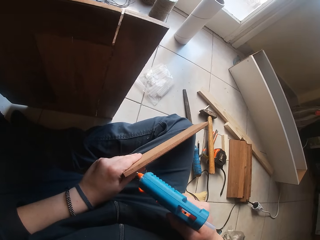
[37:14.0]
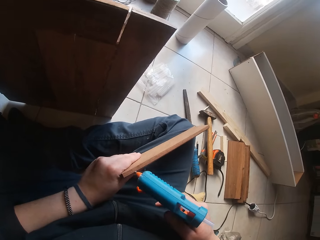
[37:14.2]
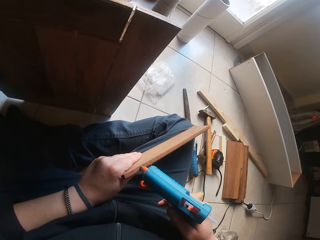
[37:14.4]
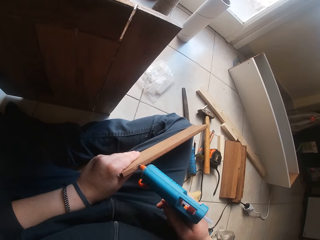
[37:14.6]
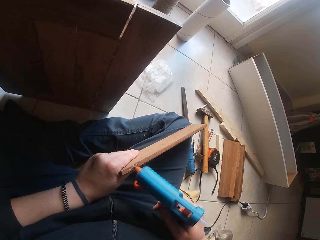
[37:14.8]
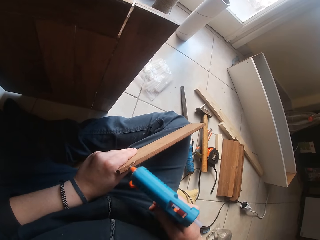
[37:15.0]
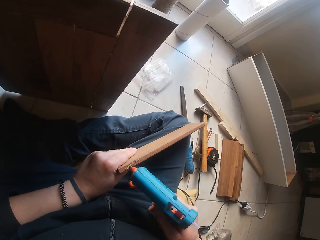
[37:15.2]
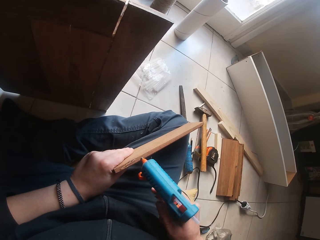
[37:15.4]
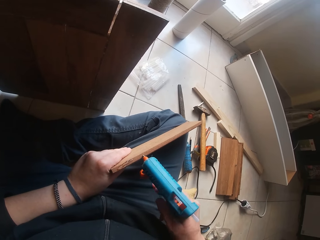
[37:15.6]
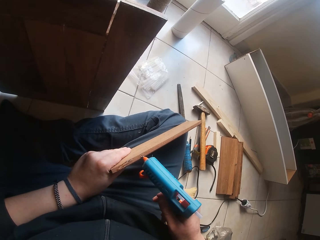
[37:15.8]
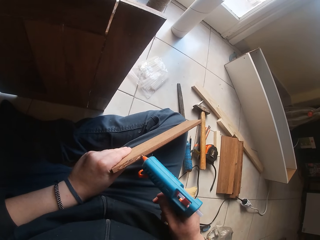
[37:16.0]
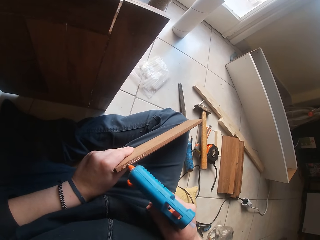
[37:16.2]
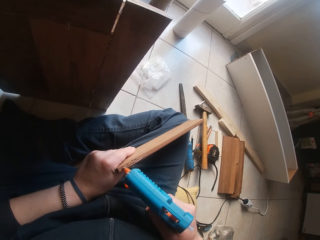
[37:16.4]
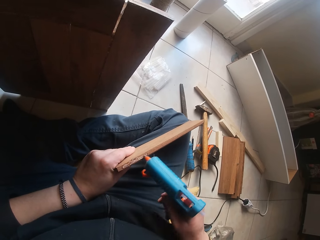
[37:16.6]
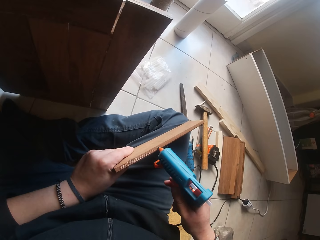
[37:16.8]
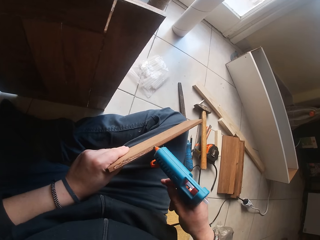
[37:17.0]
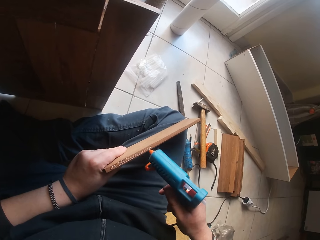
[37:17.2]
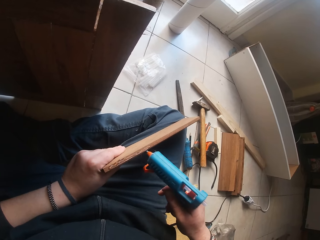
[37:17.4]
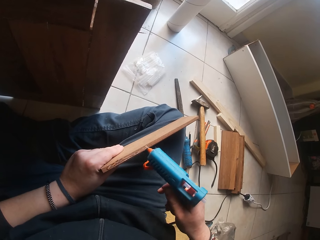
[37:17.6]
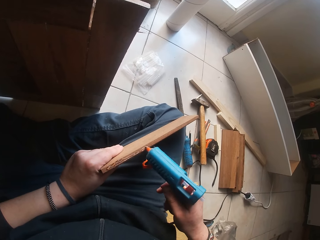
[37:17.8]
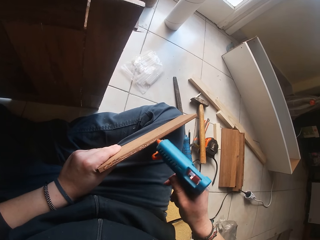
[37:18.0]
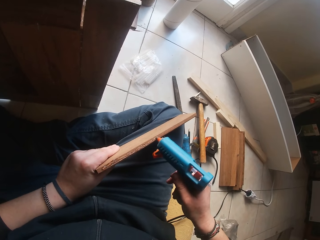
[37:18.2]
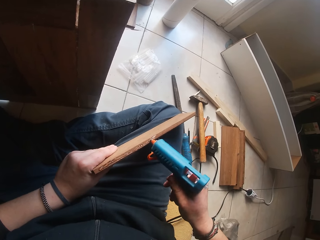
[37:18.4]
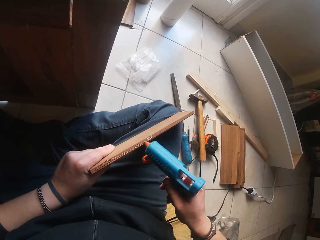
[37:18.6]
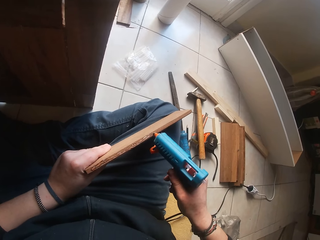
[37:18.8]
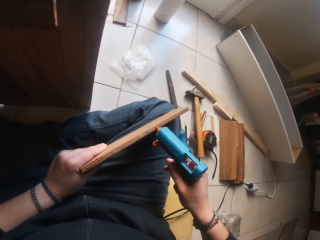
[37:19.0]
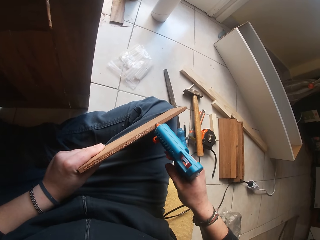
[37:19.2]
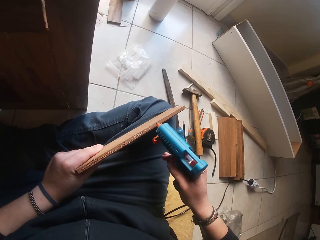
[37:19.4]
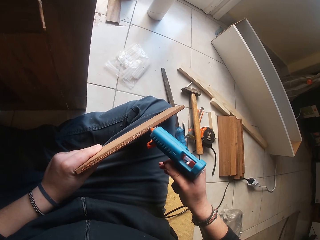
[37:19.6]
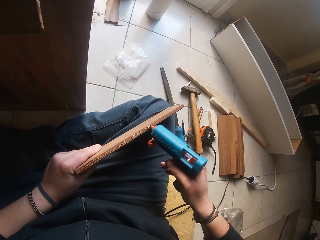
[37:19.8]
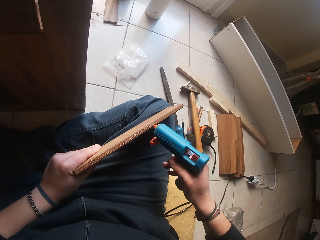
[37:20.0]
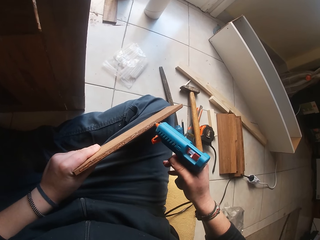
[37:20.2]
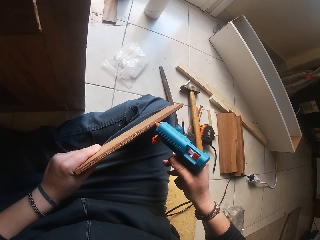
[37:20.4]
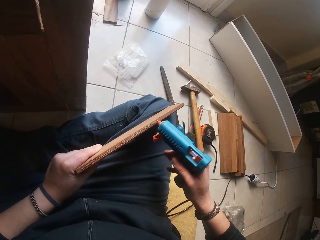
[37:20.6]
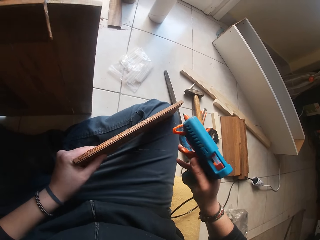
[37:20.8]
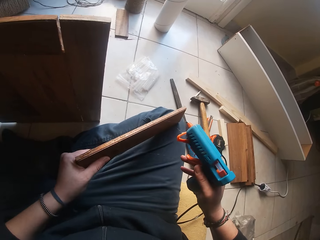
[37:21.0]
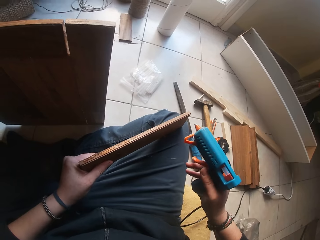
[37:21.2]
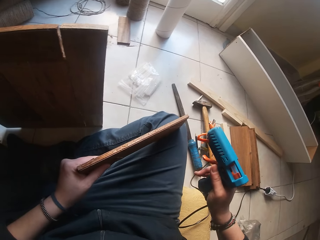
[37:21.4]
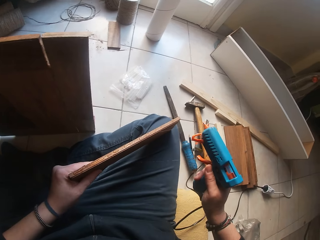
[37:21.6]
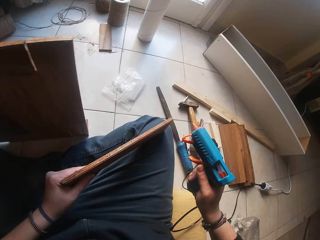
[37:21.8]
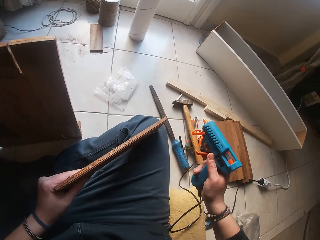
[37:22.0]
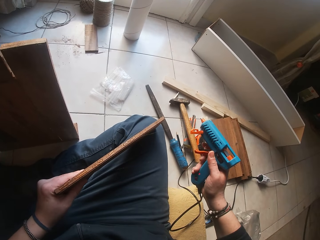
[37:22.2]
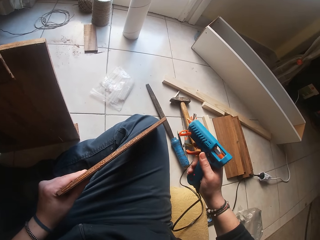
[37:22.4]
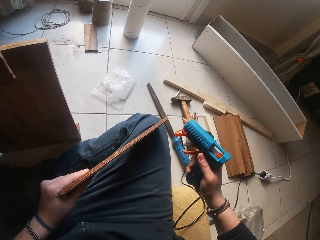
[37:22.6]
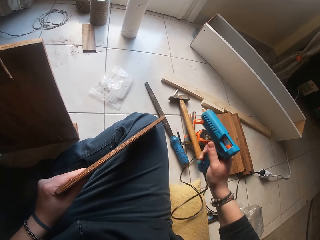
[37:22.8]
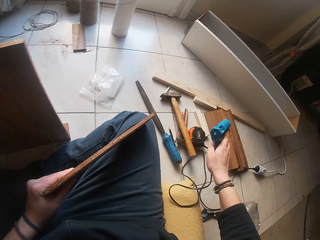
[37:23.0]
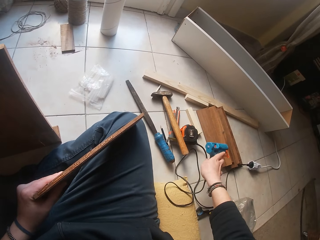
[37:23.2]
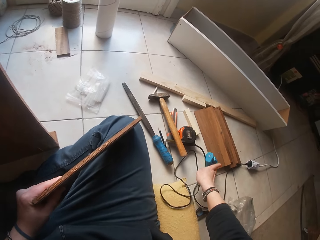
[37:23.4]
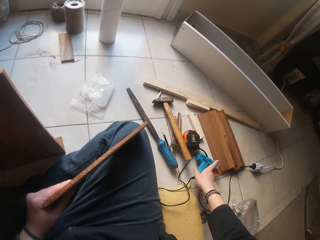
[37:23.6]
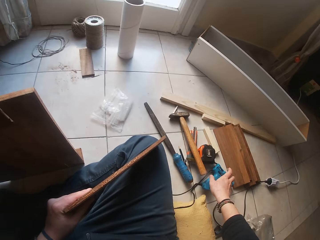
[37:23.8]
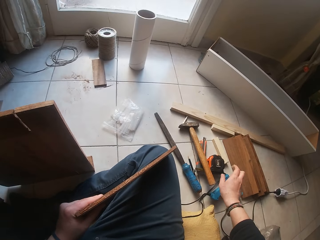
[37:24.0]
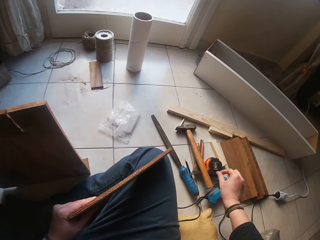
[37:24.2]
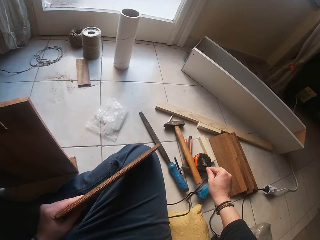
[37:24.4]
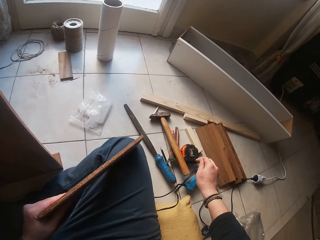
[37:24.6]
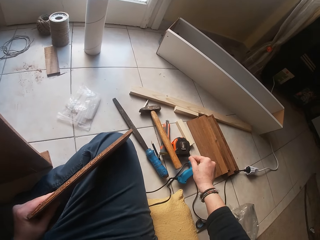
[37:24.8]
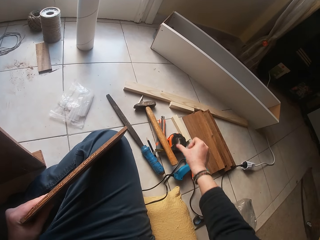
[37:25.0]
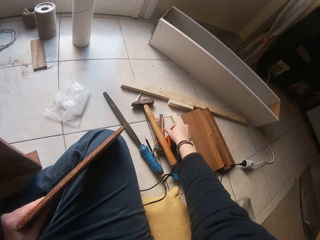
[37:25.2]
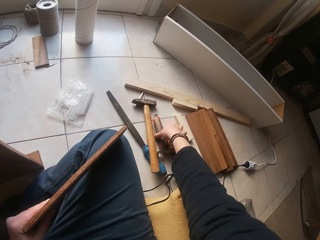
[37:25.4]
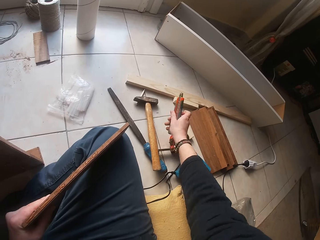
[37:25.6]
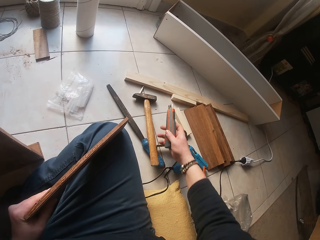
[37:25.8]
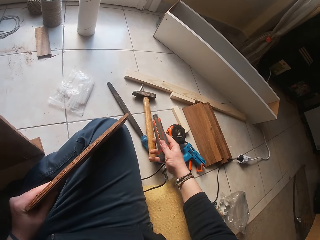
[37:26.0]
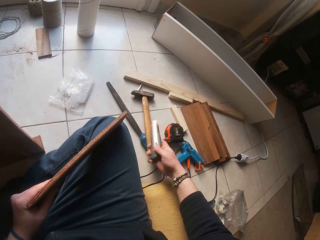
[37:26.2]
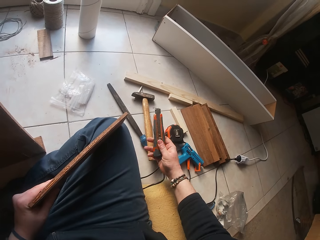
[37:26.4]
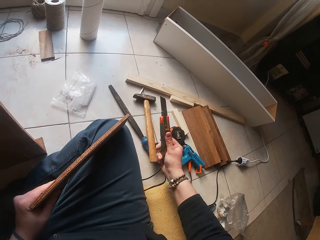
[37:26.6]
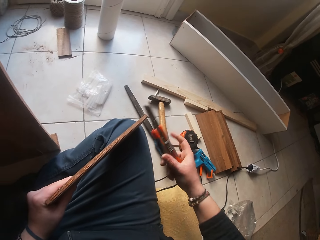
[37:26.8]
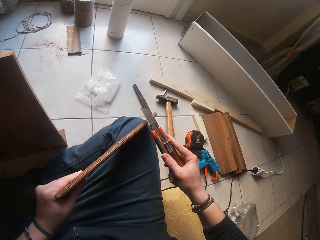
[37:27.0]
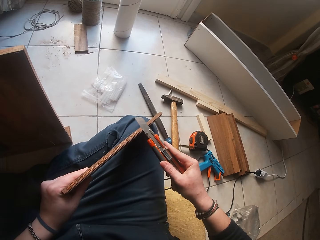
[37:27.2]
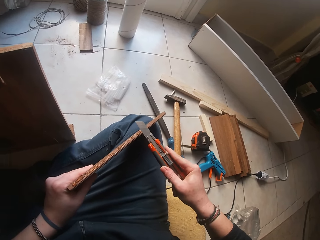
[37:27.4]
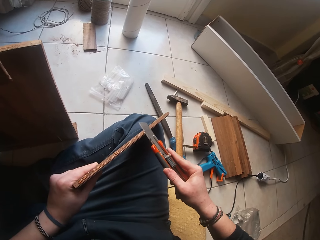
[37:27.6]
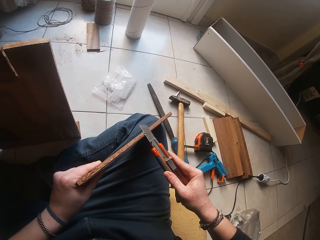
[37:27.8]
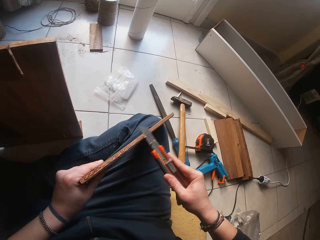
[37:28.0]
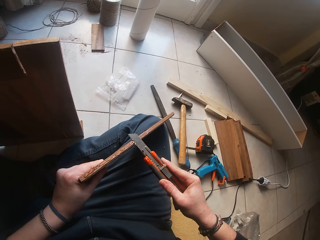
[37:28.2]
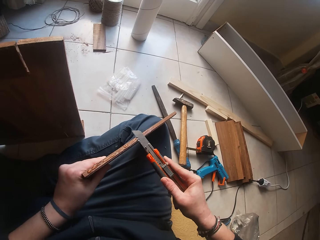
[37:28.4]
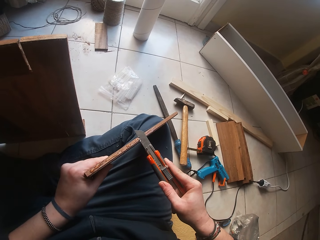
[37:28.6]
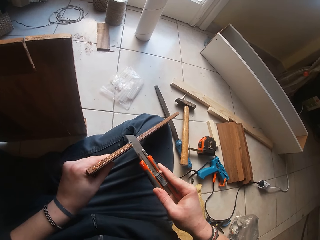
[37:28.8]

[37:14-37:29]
The camera wearer applies glue to the side of the wood plank with the heating glue gun in his right hand. He moves the wood. He looks at the wood. He moves the glue gun. He places the heating glue gun on the floor with his right hand. He looks around. He picks a retractable utility knife on the floor with his right hand. He pushes out the blade of the retractable utility knife with his right hand. He scrapes glue off the side of the wood plank with the retractable knife in his right hand.

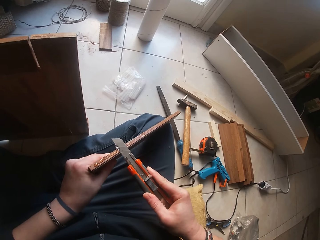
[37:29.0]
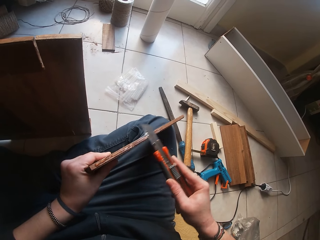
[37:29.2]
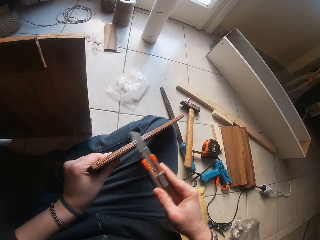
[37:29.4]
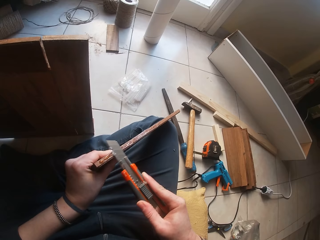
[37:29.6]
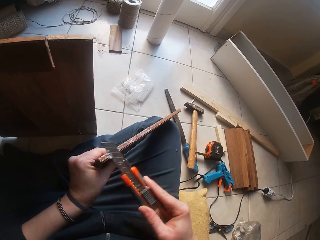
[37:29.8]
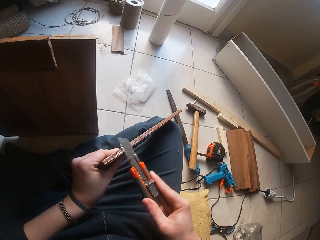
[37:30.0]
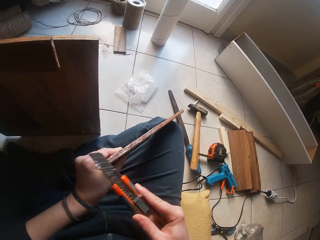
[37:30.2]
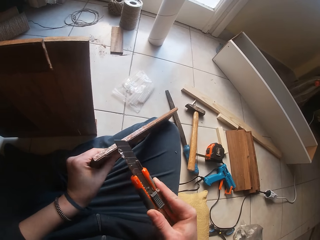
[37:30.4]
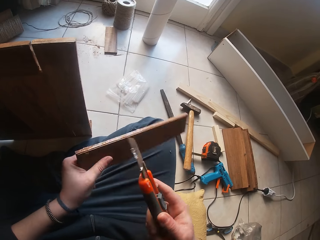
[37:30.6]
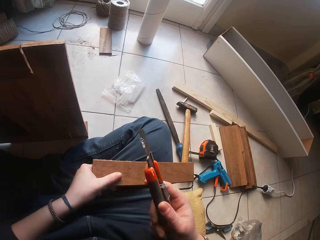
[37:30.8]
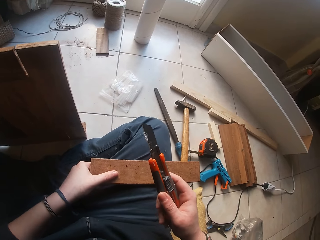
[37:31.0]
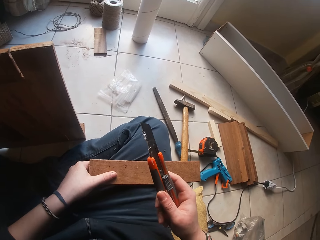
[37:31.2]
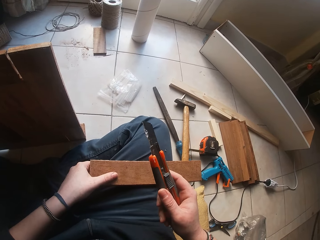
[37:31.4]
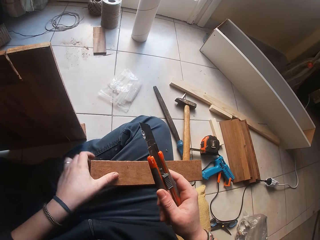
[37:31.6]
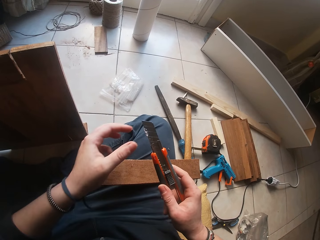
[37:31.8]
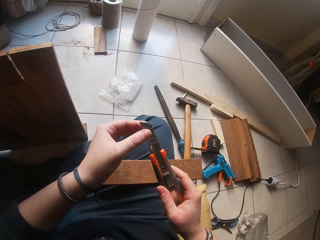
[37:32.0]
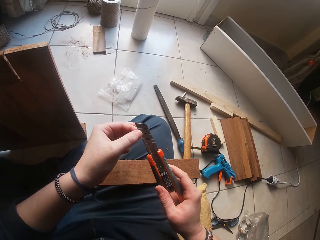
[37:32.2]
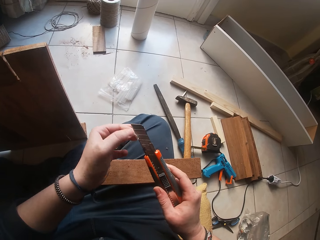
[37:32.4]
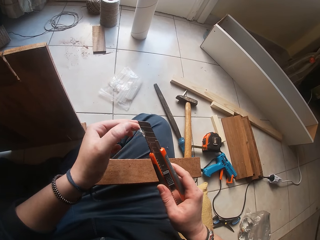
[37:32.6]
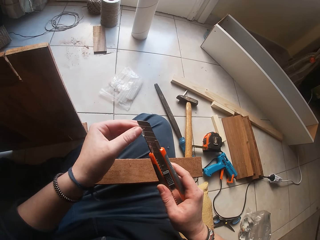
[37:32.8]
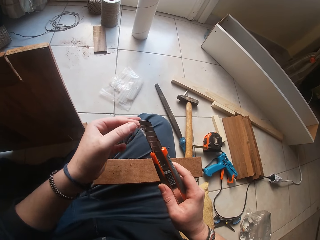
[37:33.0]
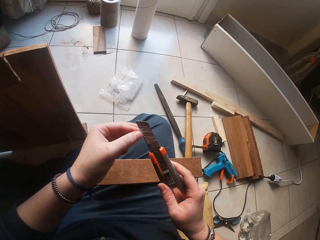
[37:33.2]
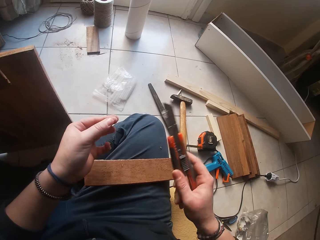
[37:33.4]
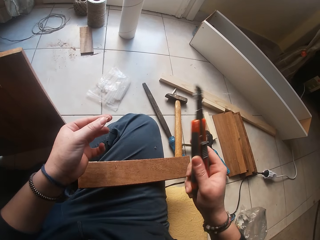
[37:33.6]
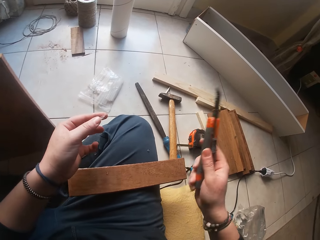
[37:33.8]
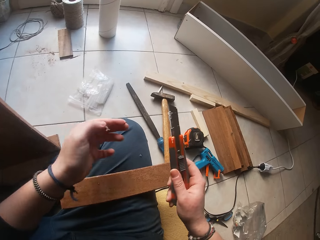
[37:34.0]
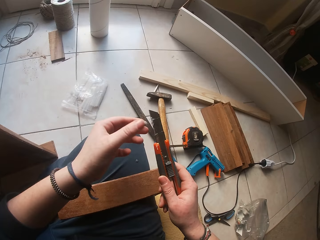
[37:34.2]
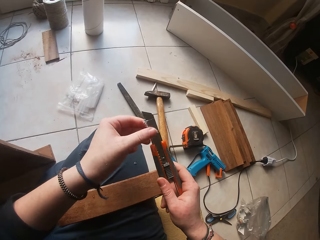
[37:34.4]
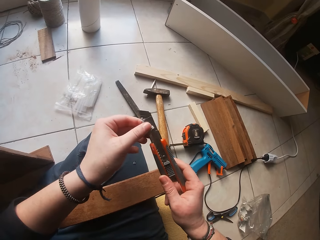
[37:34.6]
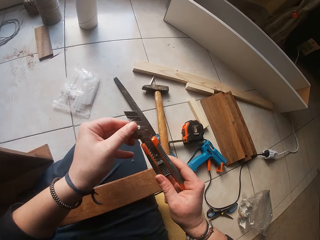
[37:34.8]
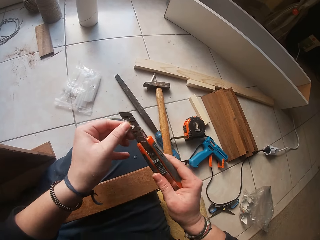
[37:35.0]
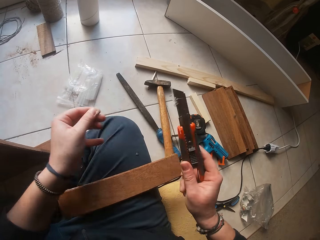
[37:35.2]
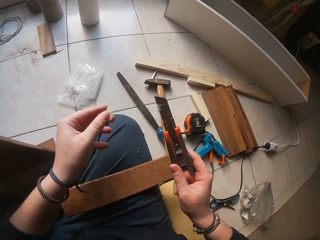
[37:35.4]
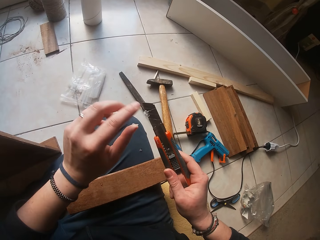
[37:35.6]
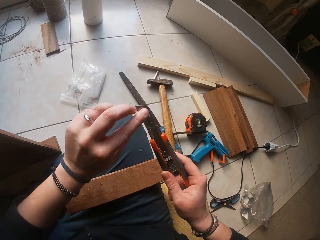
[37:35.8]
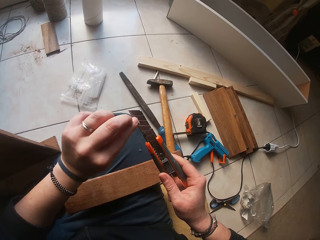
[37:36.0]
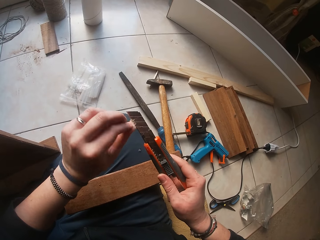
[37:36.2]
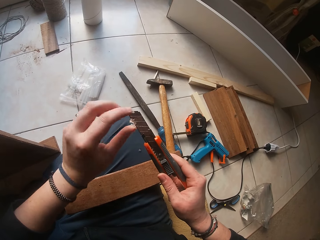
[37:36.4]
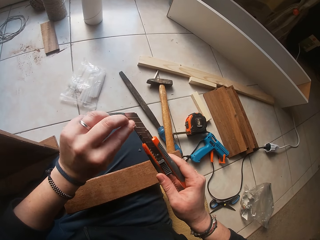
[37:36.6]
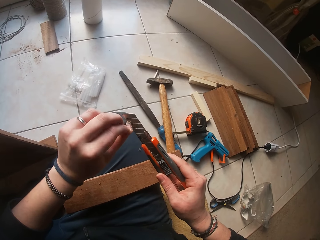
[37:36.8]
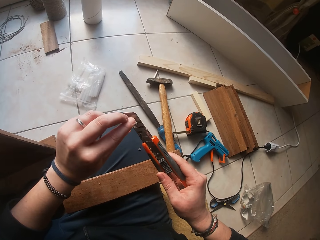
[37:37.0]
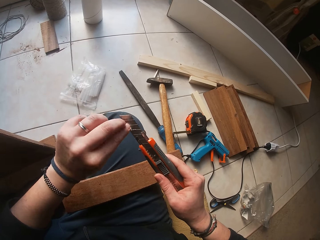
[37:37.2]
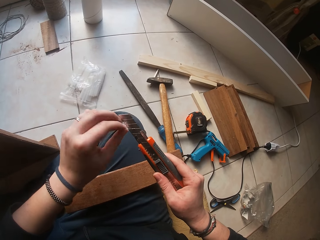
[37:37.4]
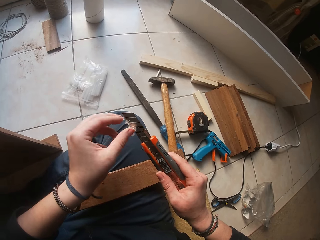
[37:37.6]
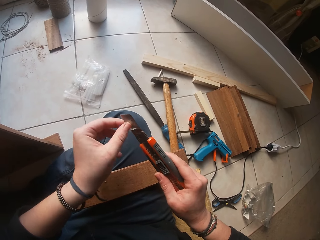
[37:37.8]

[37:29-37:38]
The camera wearer places the wood plank on his thigh with his left hand. He lifts the left hand. He cleans glue off the retractable knife with his left hand. He shakes the blade. He removes the glue from the blade.
